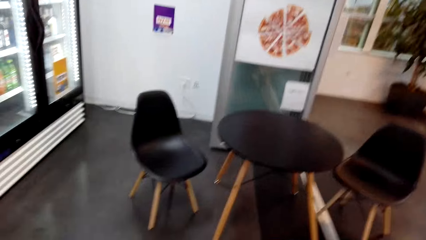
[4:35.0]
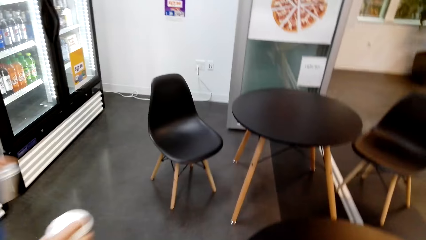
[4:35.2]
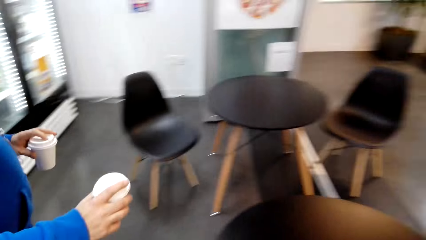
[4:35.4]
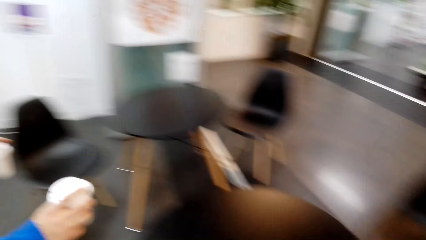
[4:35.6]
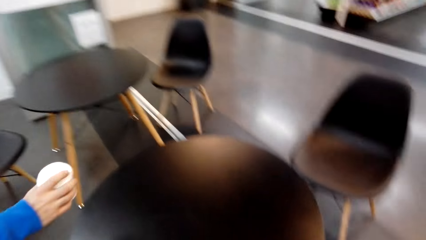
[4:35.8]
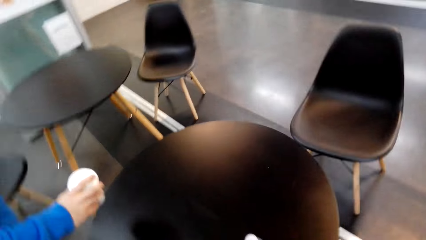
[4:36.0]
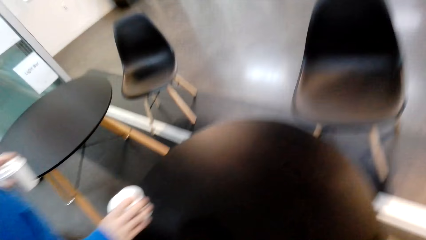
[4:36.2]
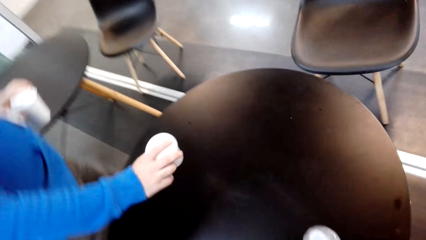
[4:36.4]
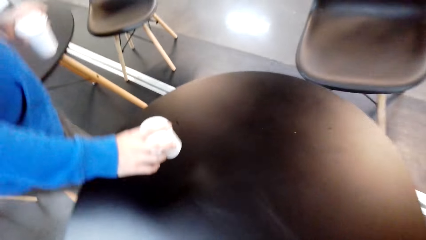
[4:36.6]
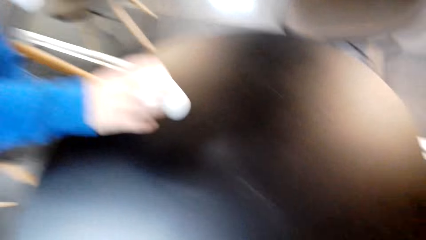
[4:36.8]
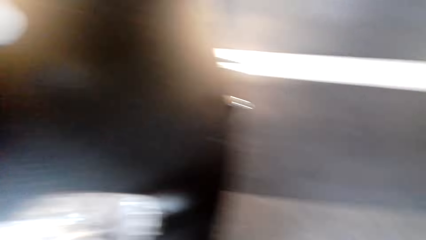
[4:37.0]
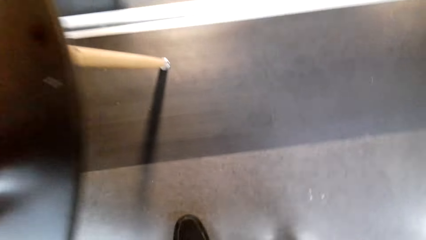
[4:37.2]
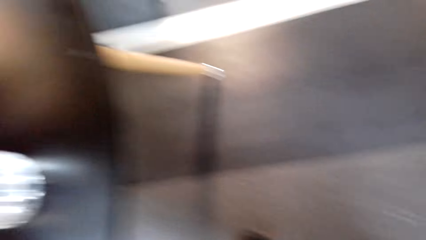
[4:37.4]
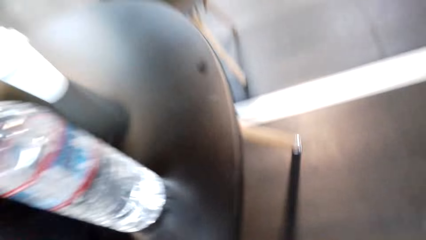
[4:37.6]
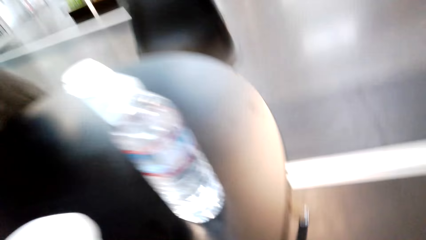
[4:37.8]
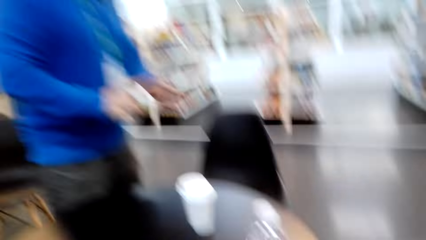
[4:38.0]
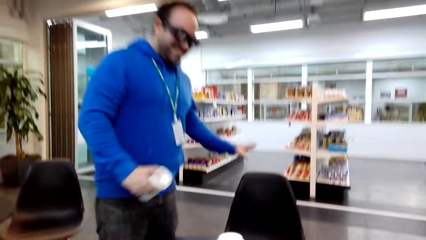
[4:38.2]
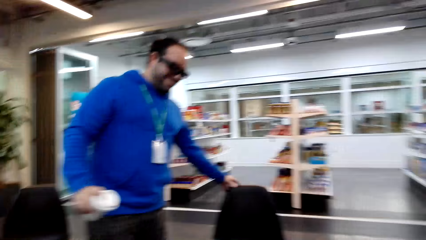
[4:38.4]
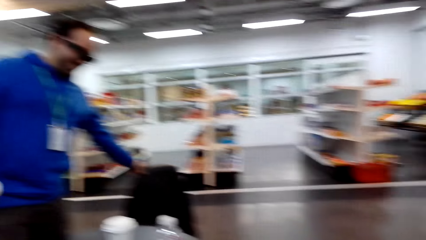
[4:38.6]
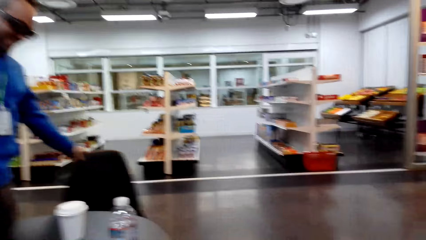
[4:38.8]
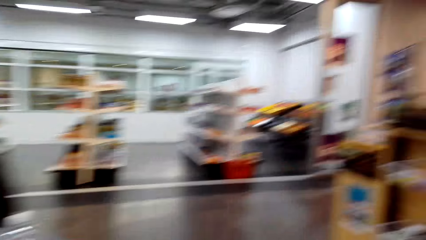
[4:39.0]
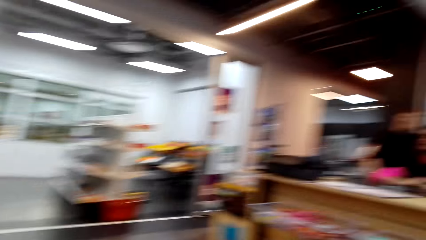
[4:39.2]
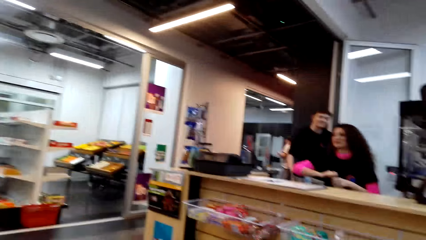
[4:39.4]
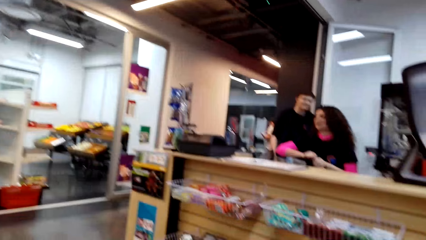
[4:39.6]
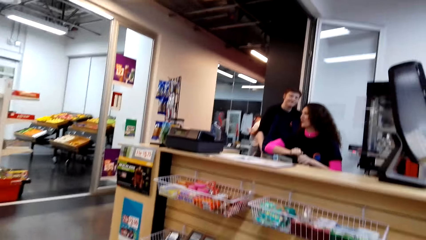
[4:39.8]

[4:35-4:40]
A man puts a cup on the table. The man moves a hand.

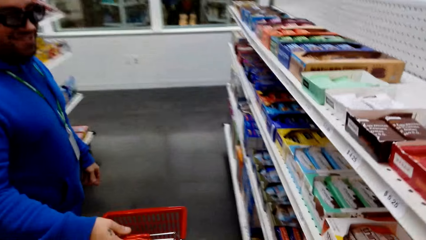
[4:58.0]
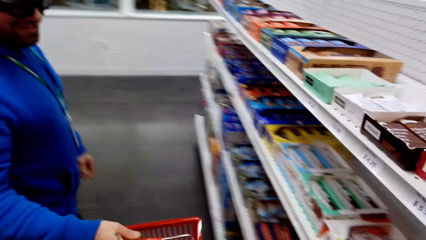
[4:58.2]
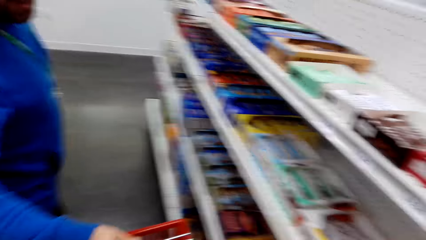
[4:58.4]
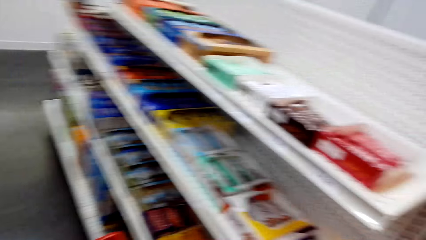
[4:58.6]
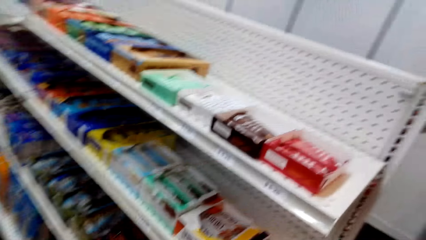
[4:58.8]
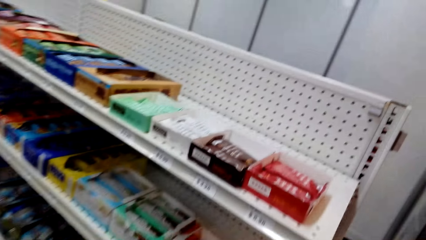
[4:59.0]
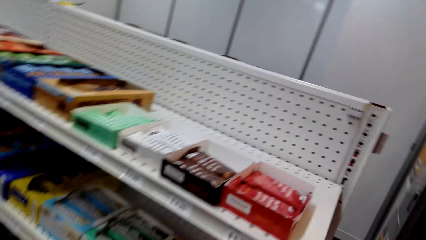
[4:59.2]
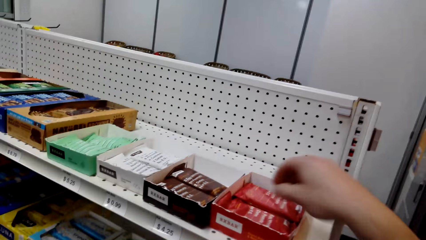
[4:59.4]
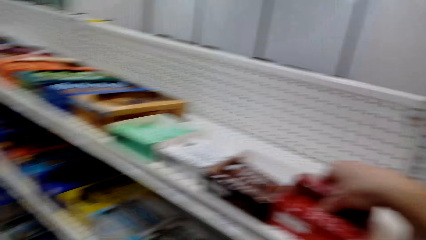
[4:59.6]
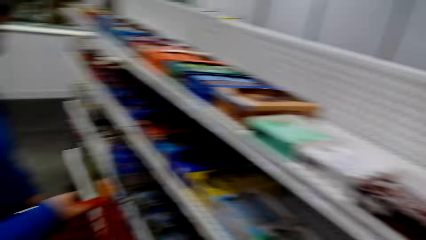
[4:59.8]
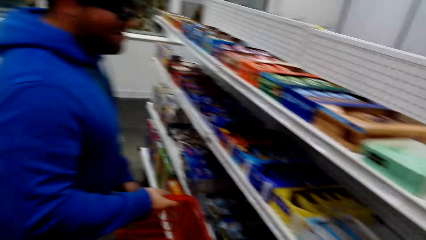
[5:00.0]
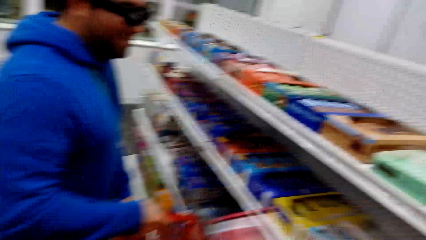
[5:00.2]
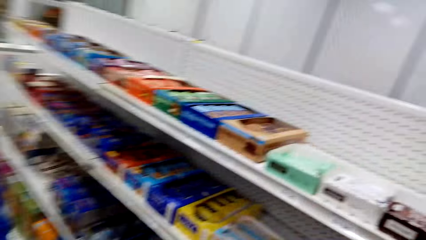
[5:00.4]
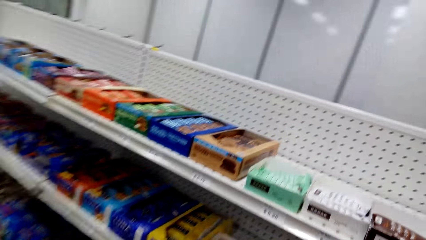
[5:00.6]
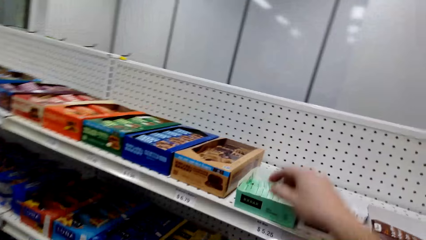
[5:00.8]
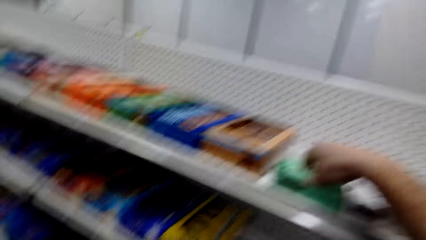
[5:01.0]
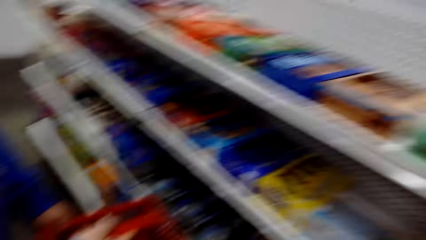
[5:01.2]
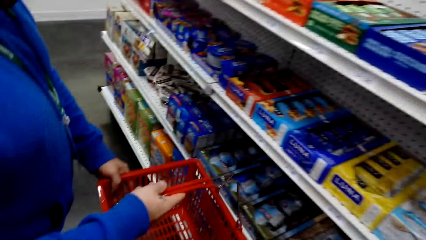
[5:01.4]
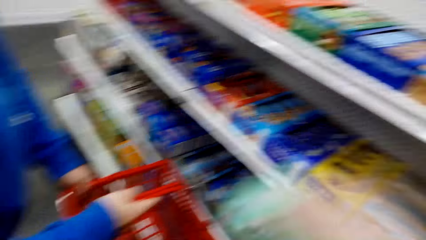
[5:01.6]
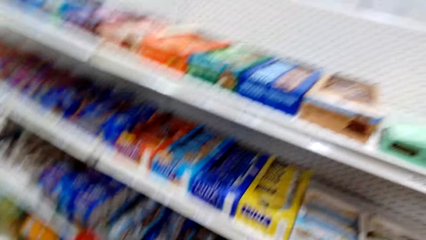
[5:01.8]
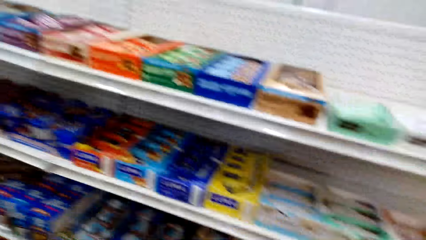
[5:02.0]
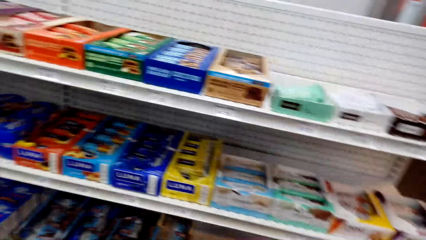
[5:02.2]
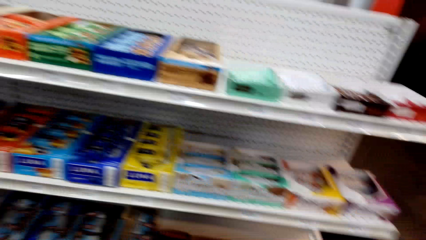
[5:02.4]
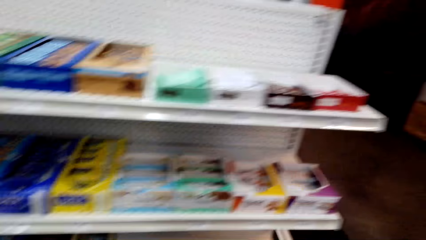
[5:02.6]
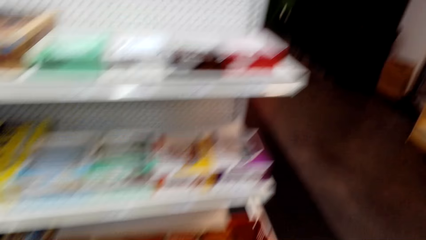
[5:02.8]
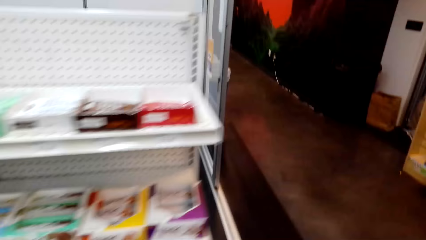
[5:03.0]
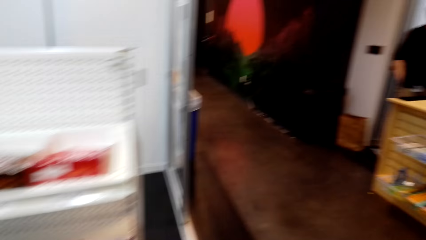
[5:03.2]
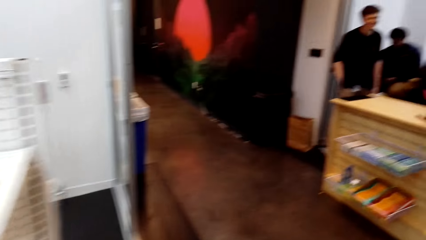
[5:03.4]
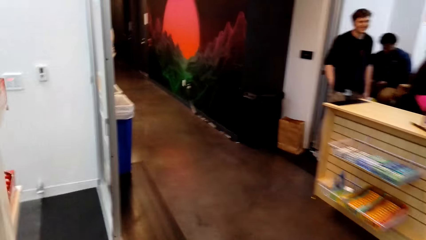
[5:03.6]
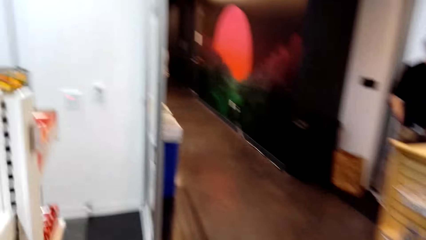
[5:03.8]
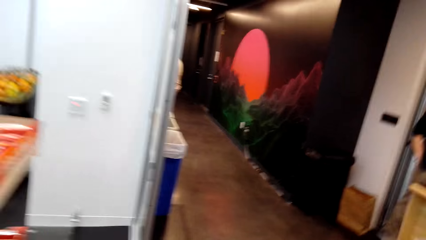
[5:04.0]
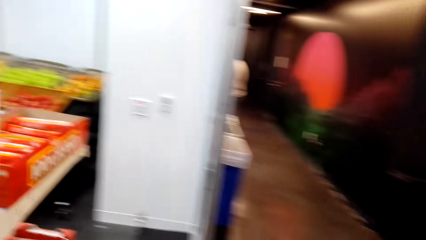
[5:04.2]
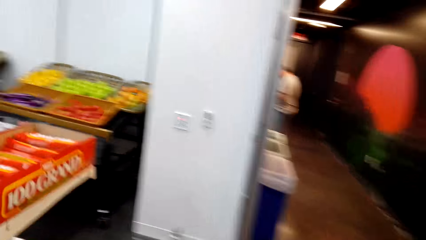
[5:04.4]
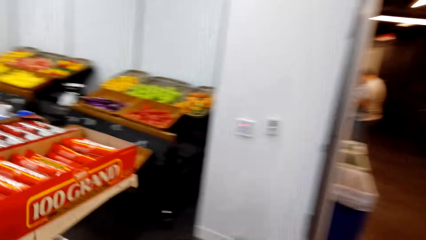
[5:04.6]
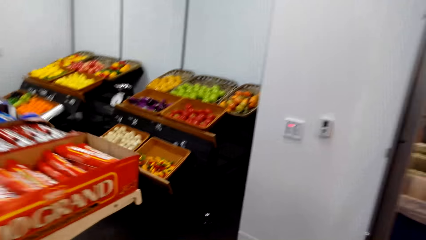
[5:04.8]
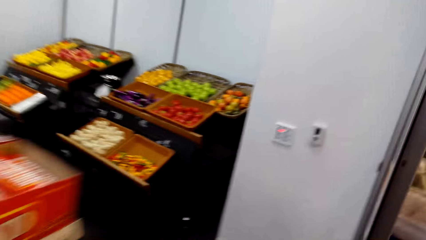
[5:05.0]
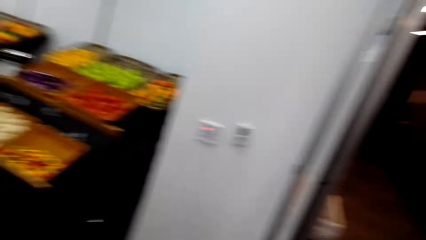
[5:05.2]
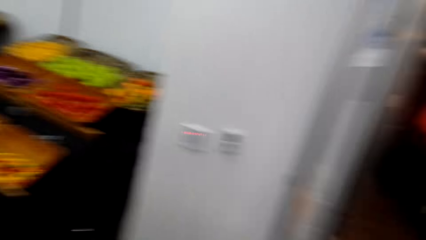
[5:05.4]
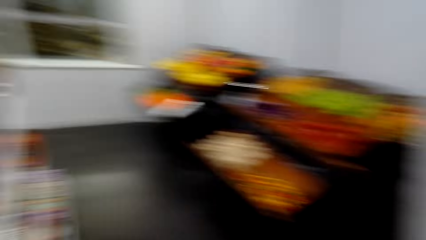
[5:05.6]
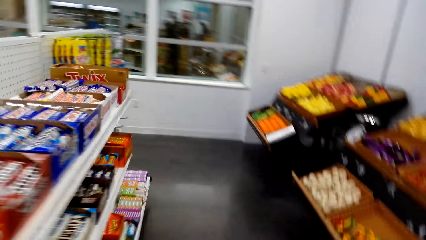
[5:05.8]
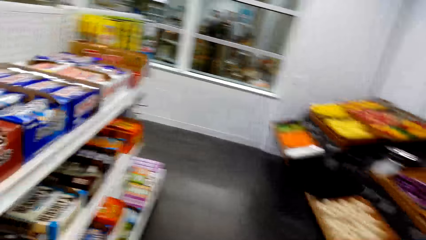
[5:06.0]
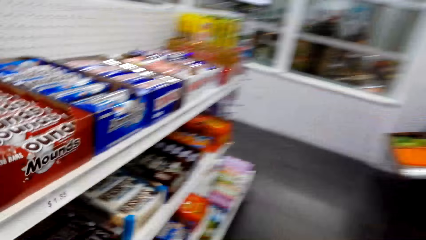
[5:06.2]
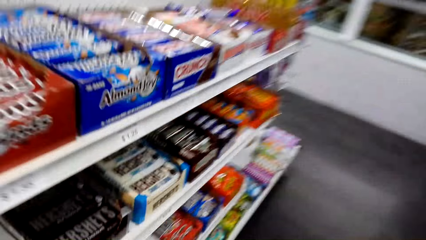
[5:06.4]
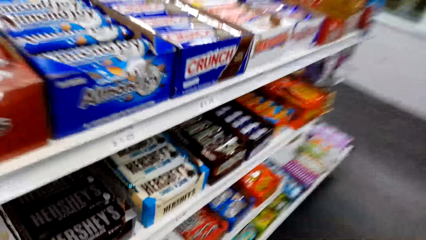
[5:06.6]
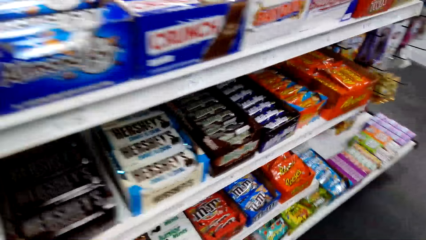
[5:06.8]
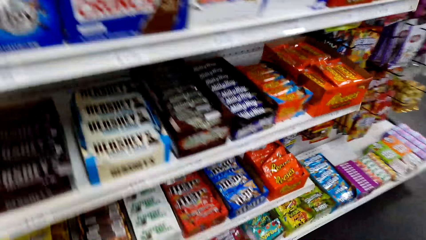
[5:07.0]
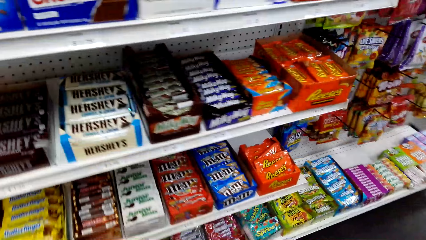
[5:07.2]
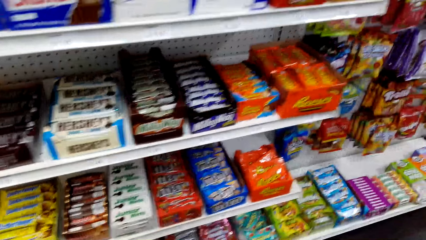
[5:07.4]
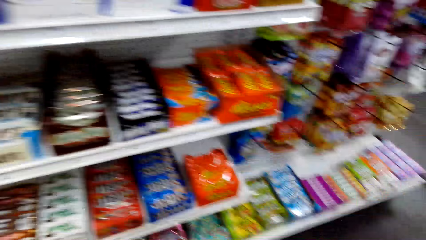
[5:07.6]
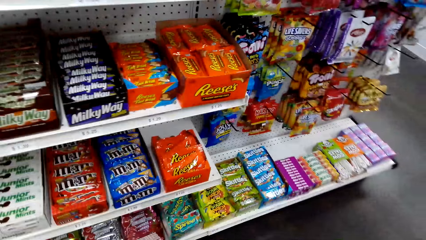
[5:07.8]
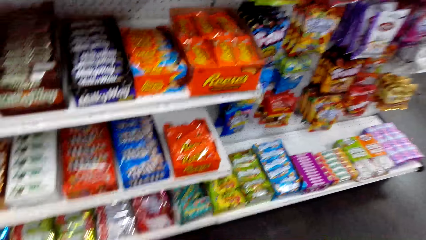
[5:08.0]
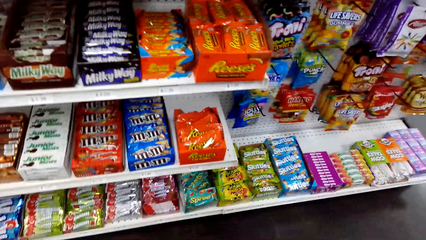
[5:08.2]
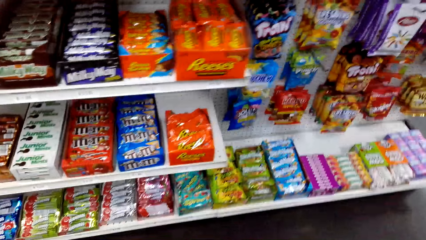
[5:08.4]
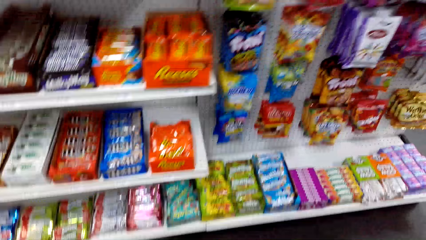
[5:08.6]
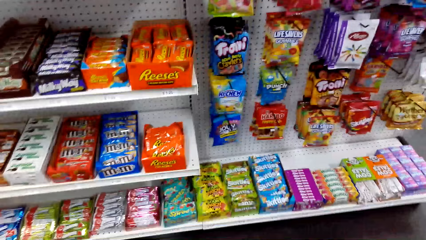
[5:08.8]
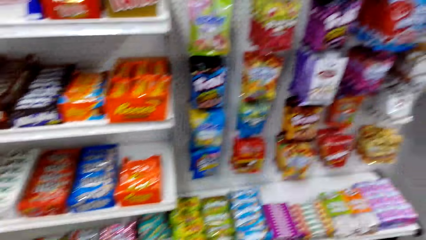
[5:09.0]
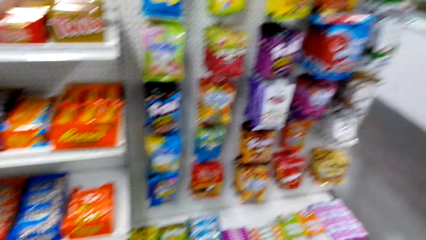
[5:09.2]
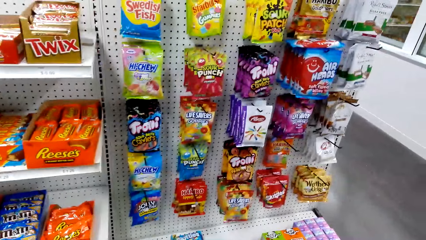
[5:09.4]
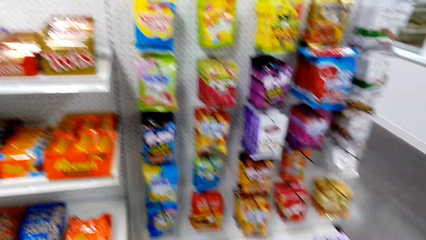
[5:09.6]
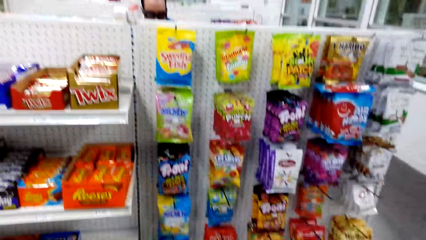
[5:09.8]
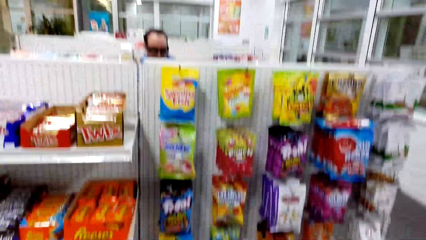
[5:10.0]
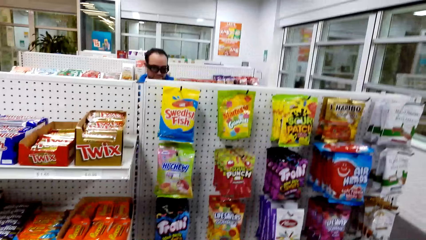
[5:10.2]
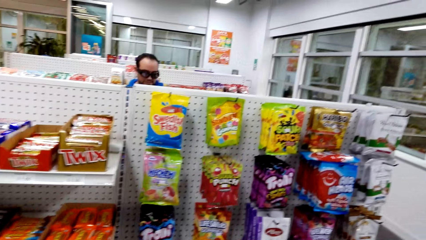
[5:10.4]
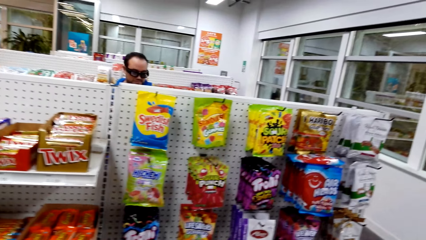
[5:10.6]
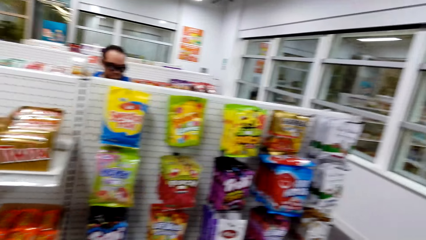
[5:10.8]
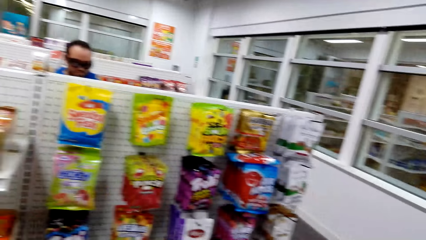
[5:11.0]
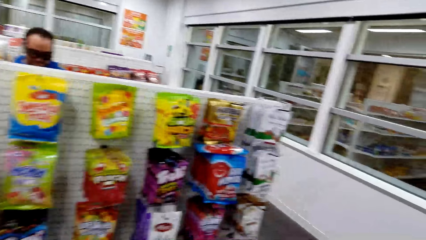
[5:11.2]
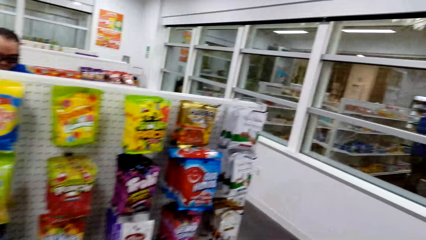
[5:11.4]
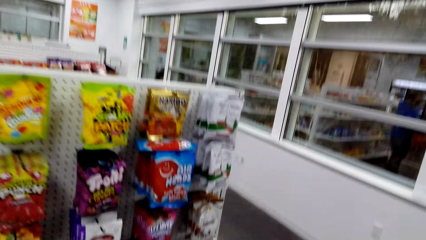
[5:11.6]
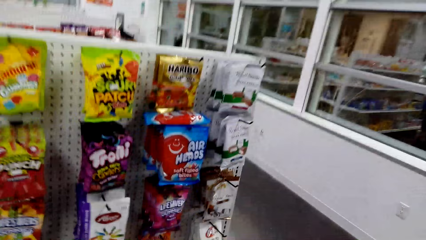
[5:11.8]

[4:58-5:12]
The camera wearer picks up a snack from the shelf. They put the snack in the shopping basket. They look at the store shelf.
